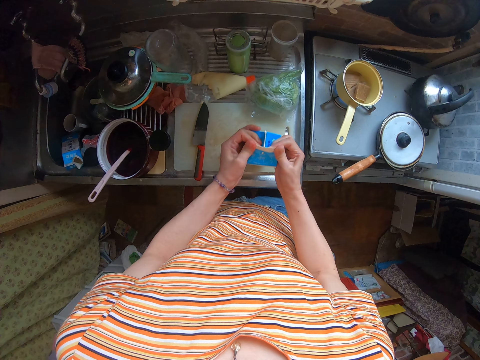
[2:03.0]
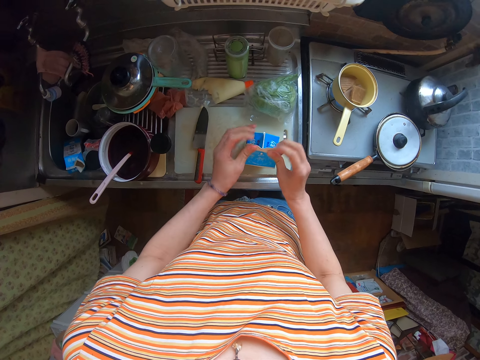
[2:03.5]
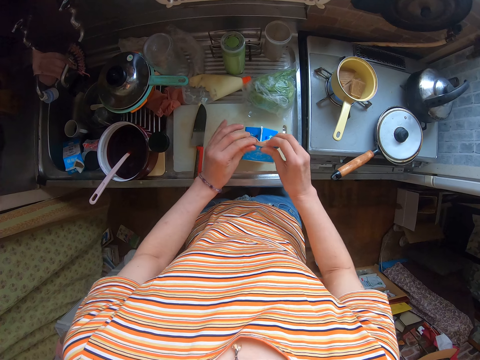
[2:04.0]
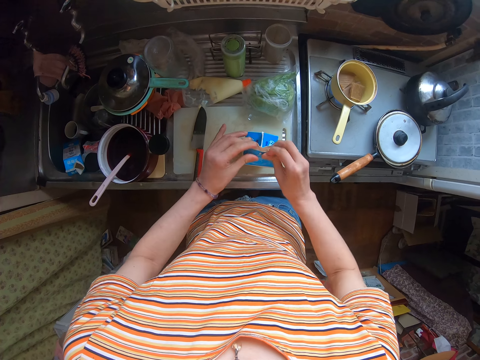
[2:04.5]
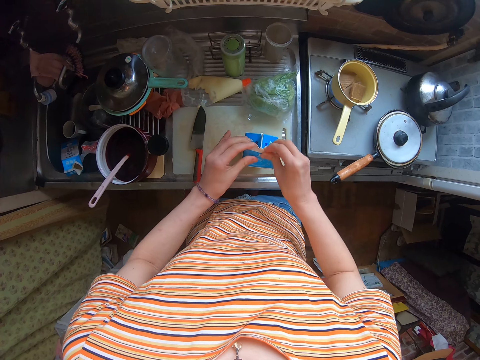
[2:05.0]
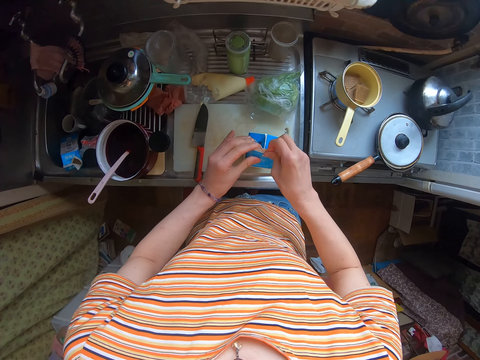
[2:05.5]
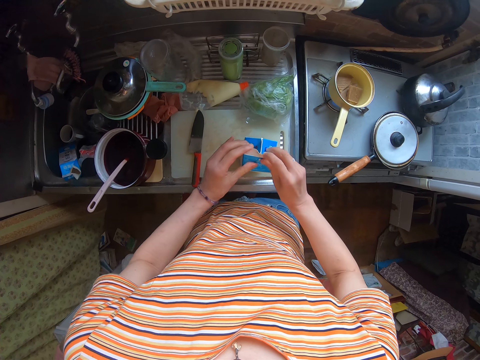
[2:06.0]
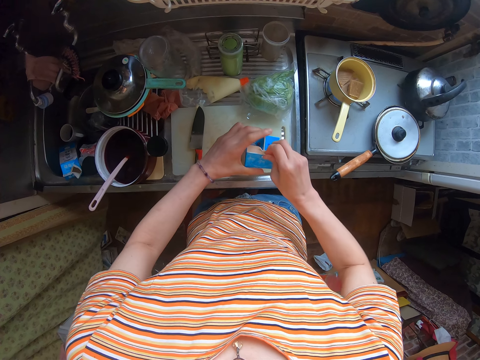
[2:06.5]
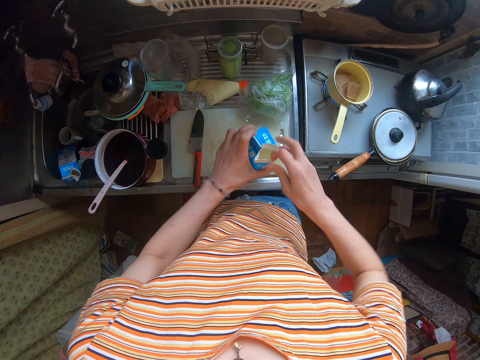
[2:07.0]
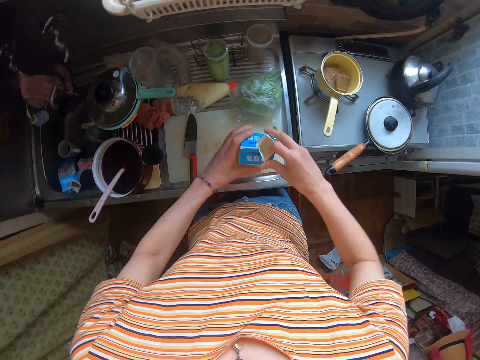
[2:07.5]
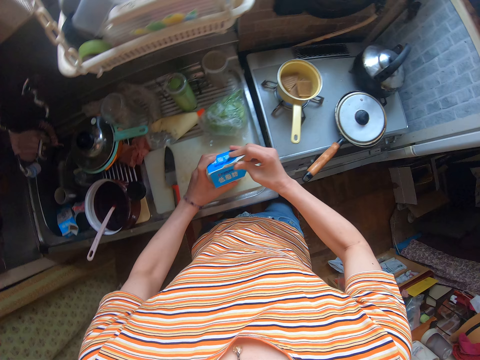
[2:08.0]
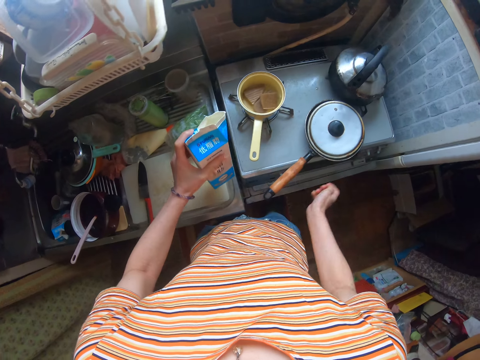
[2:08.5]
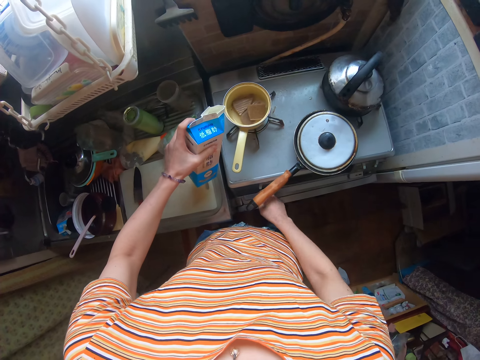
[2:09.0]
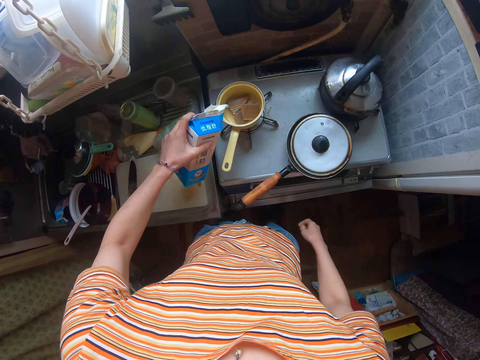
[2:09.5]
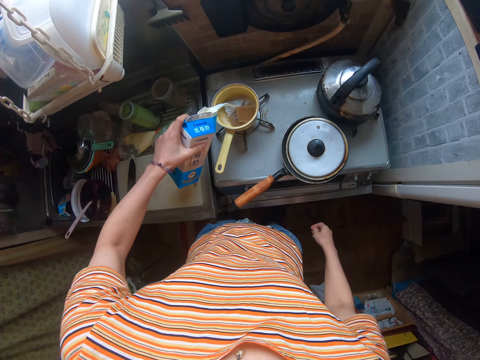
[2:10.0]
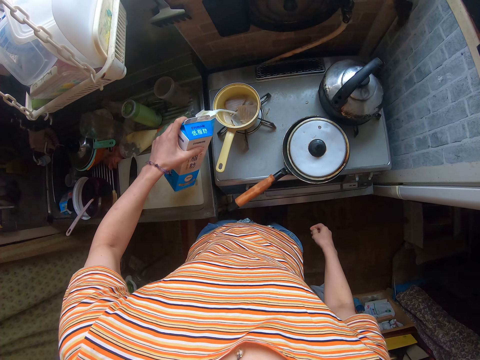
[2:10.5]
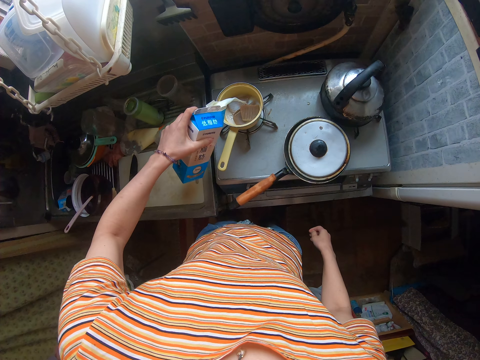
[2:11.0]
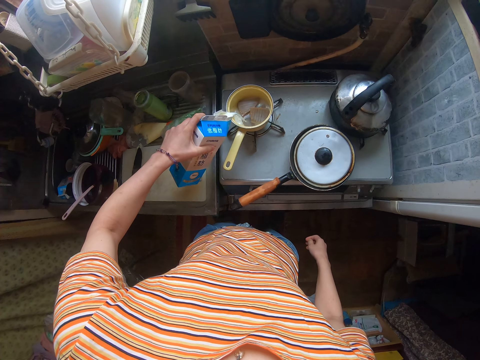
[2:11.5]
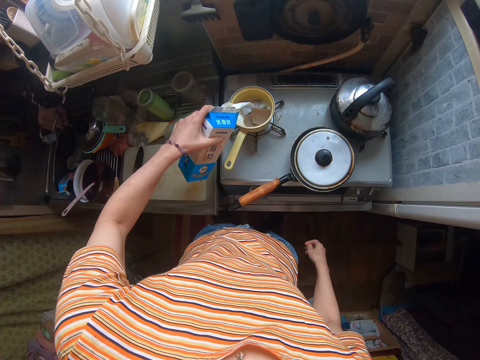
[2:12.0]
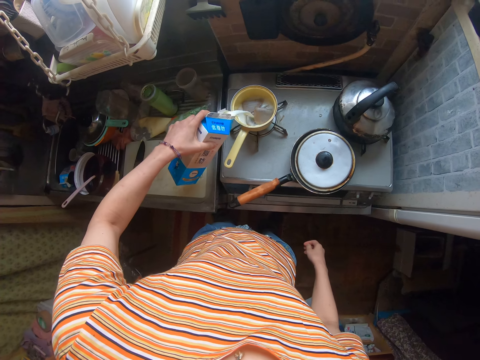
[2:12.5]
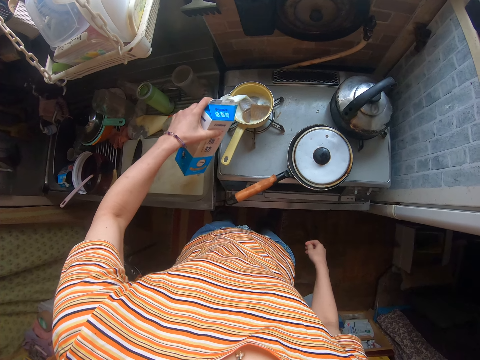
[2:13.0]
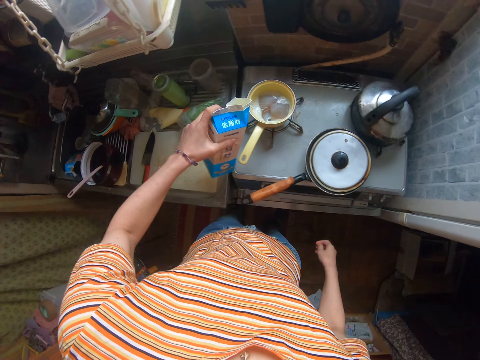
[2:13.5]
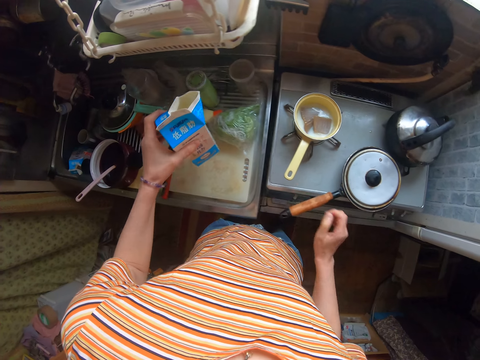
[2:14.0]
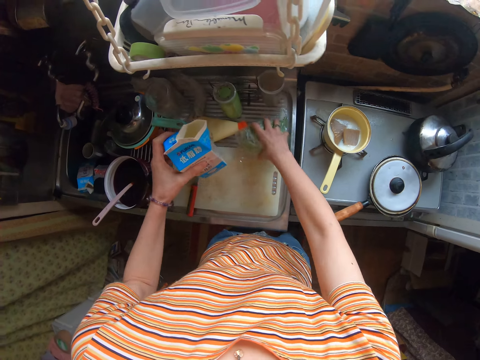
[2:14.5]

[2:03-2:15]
The camera wearer tries to open the box of milk repeatedly. They open the box of milk. They pour milk from the pack into the sauce pan or sufuria. They pour the milk in the sufuria. They pour the milk in the sufuria again.

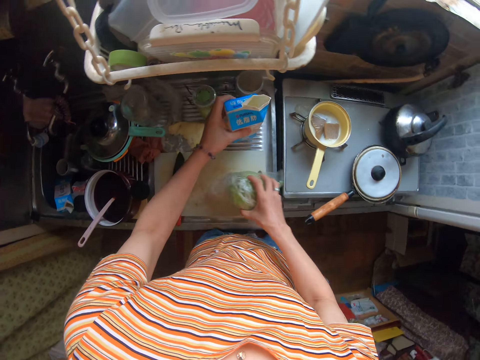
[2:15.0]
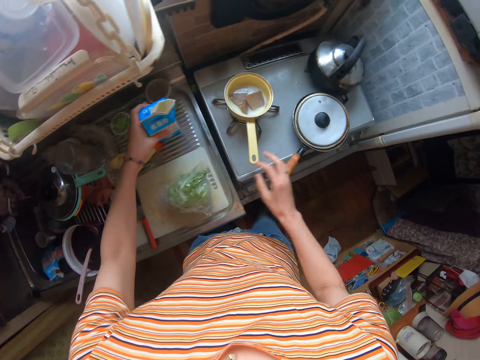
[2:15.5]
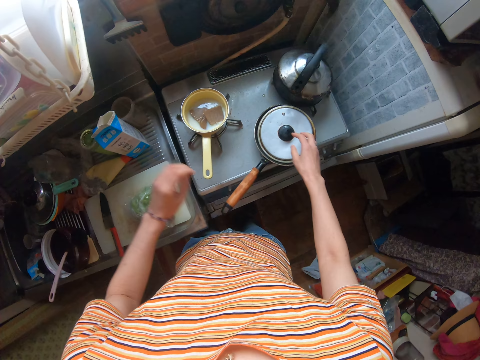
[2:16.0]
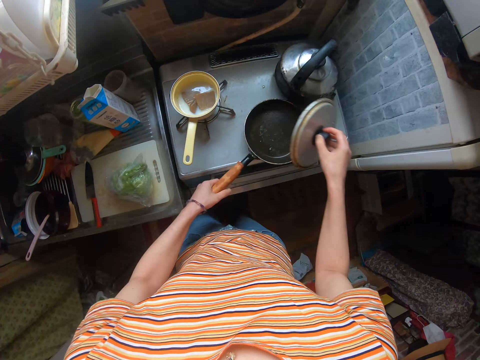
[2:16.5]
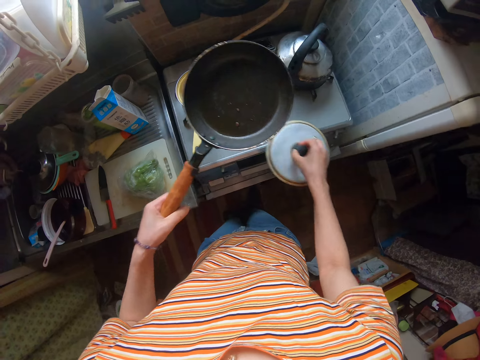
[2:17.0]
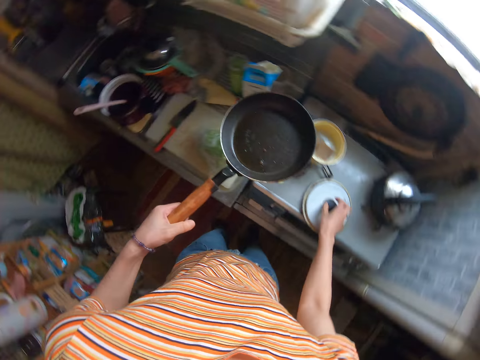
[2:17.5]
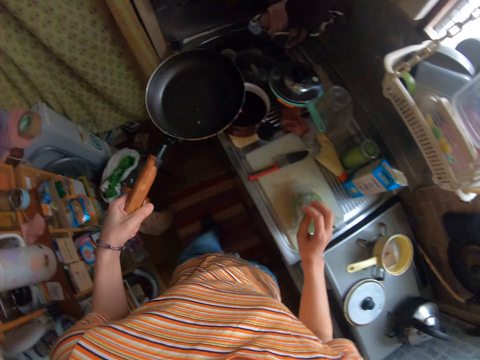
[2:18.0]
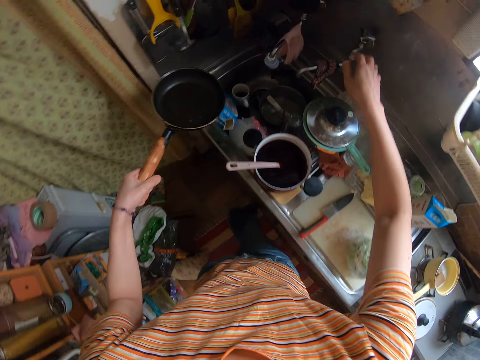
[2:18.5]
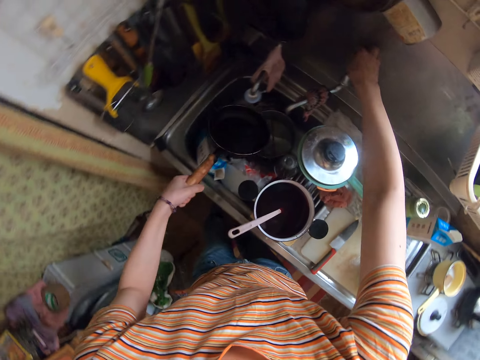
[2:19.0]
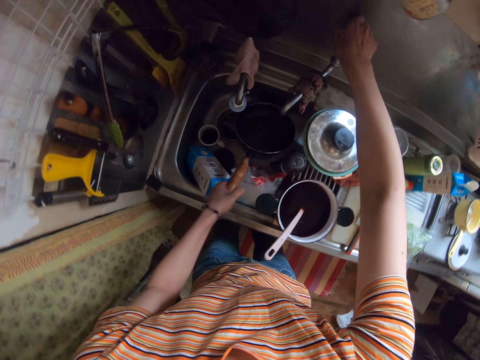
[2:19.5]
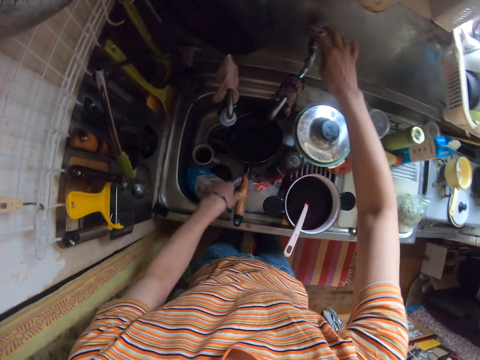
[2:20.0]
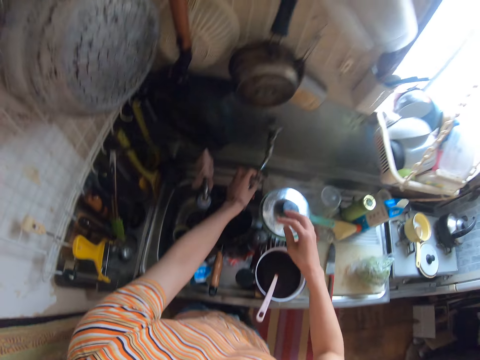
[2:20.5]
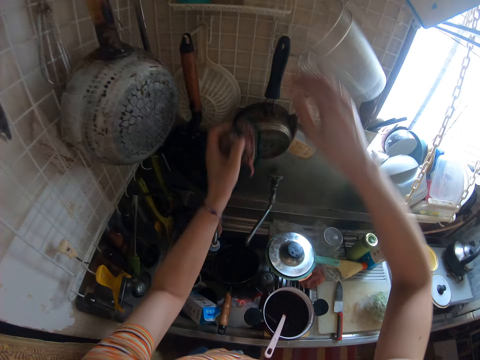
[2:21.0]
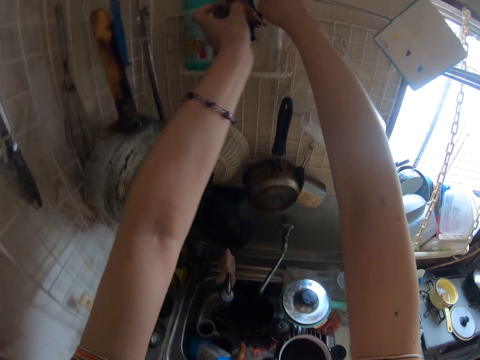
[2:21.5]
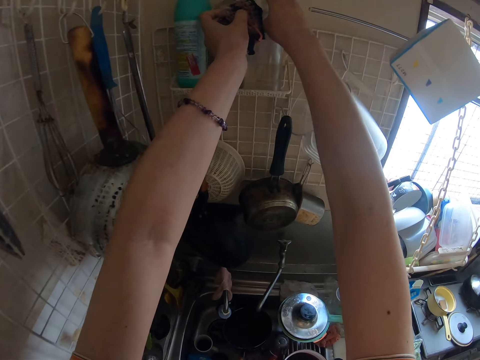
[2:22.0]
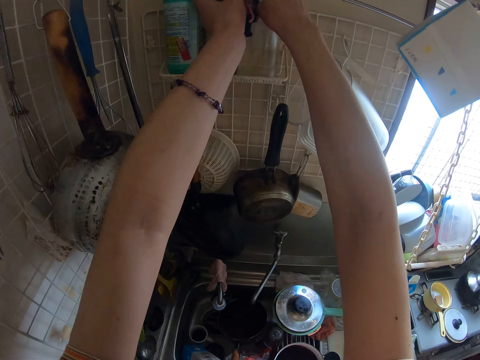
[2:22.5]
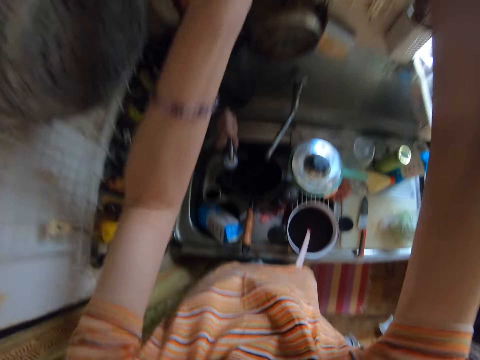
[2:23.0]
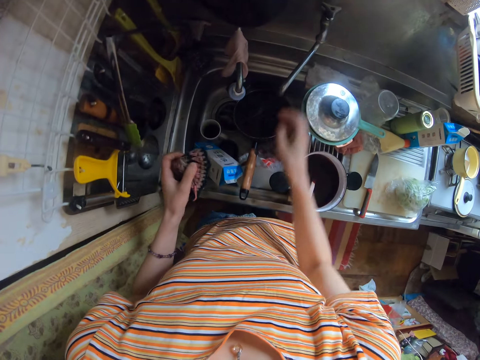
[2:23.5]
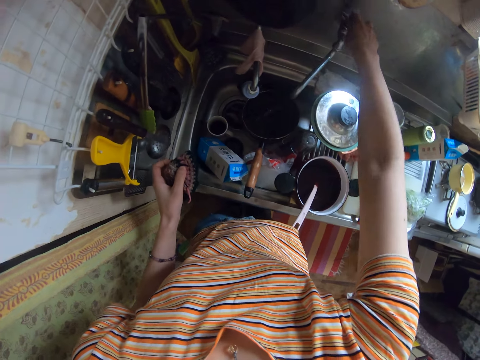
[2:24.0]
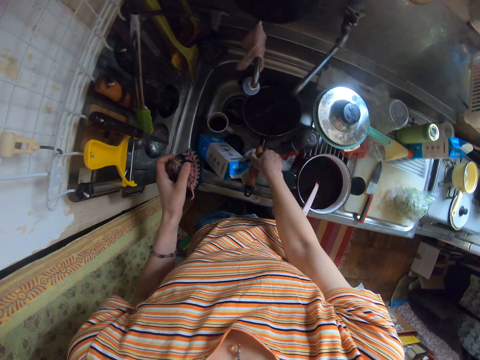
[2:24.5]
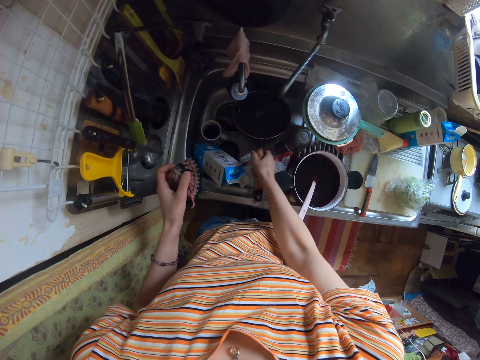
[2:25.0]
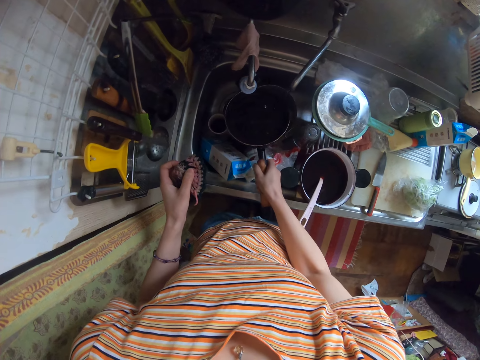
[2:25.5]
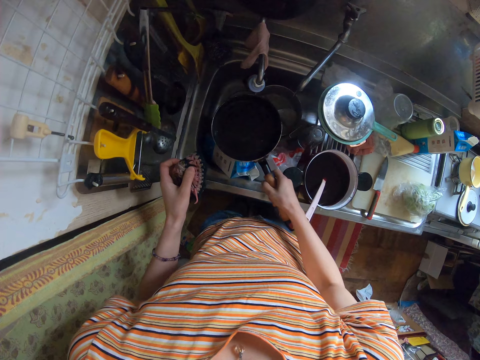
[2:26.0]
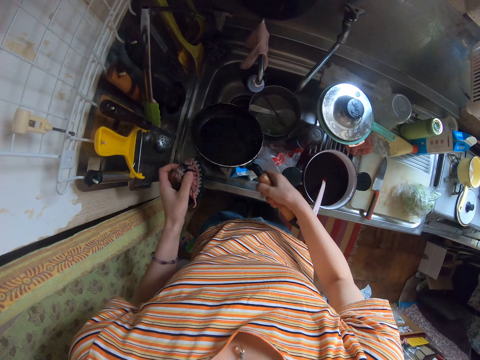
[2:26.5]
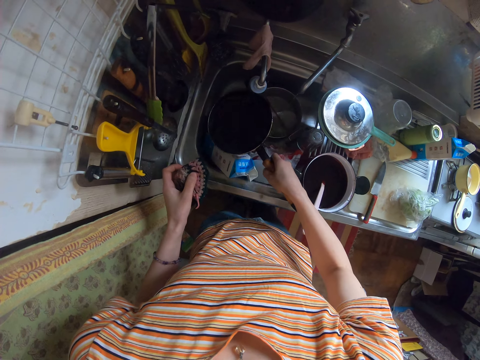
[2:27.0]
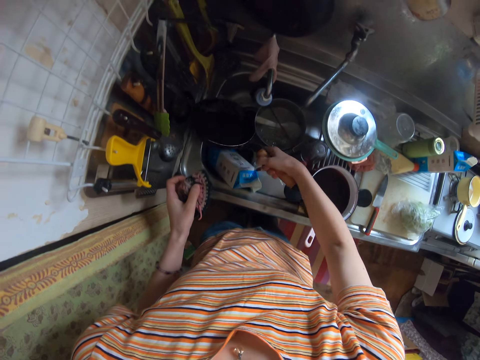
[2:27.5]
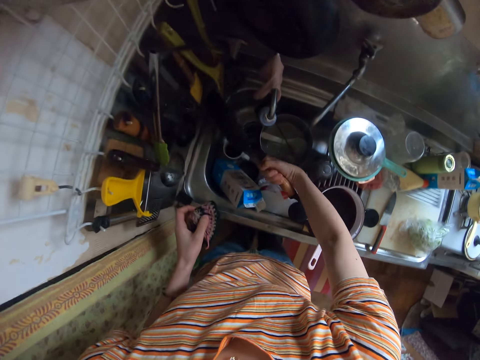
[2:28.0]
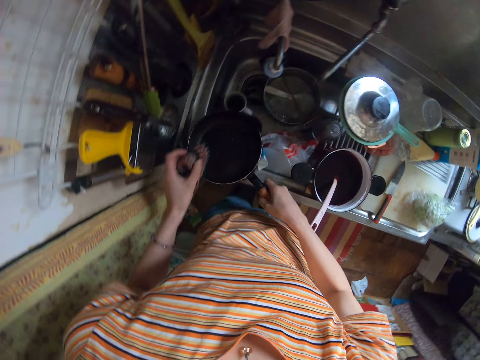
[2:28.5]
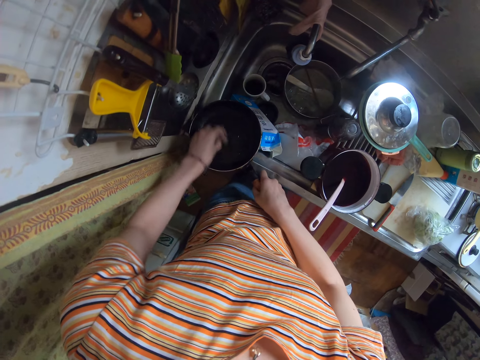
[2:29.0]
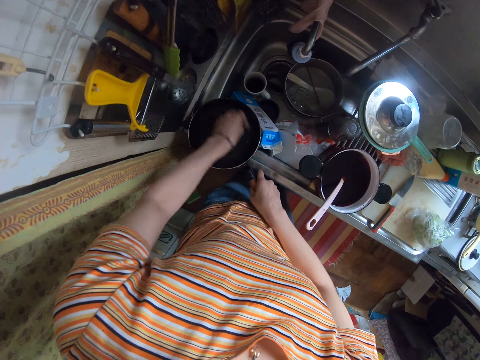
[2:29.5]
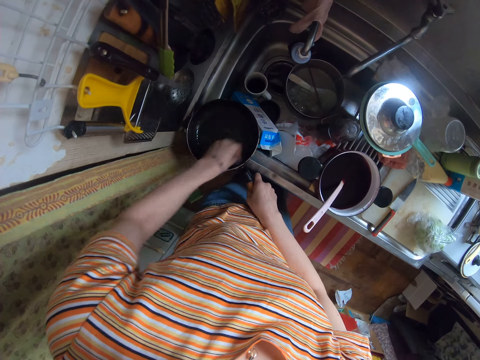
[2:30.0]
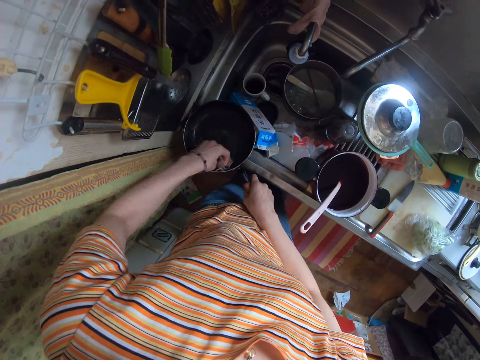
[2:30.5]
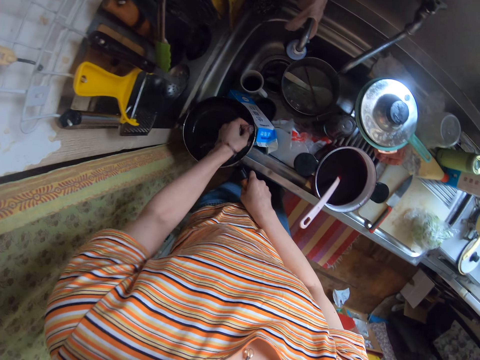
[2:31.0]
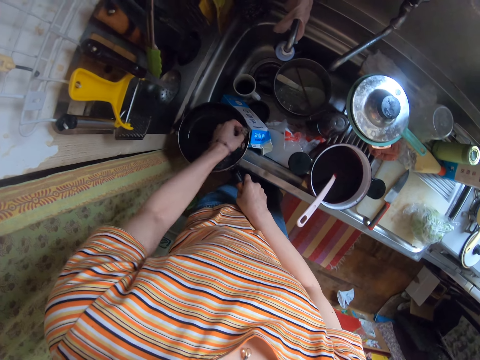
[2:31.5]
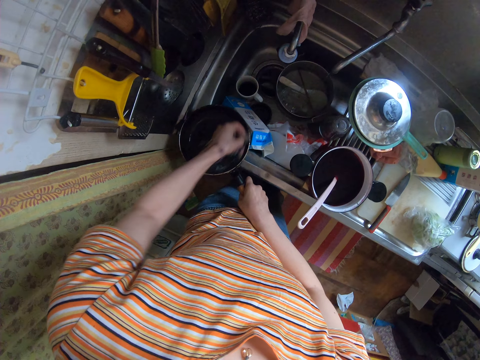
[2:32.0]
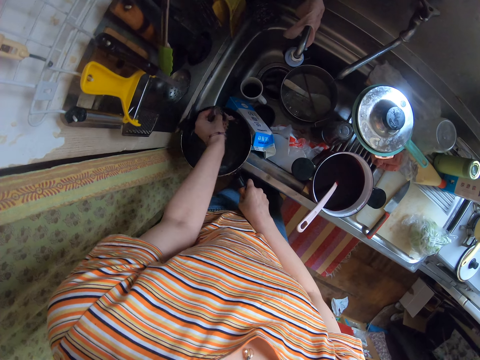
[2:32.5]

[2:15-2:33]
The camera wearer moves the cabbage on the table to the cutting board. They drop the pack on the table. They open the cover of the frying pan. They take up the frying pan. They keep the cover of the frying pan on the cooker. They rinse the frying pan in the sink. They turn the tap. They pick up a sponge. They put the pan in the sink. They turn on the tap. They touch something. They touch the tap. They fetch water with the frying pan. They rotate the pan. They pour away the water in the frying pan in the sink. They wash the frying pan with the sponge.
